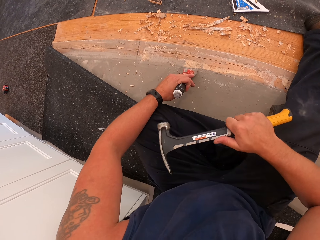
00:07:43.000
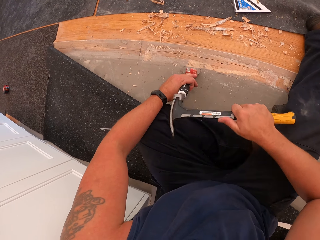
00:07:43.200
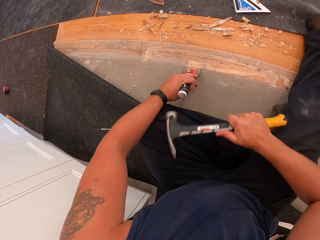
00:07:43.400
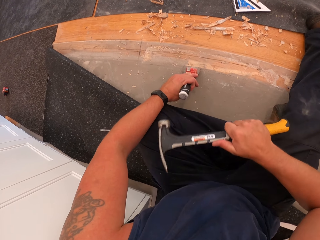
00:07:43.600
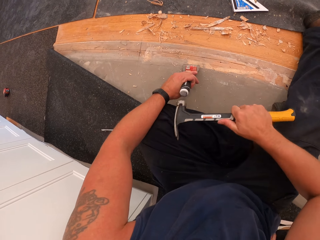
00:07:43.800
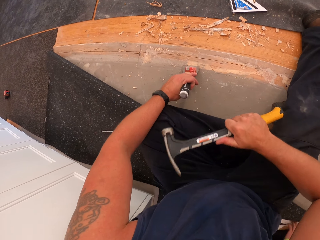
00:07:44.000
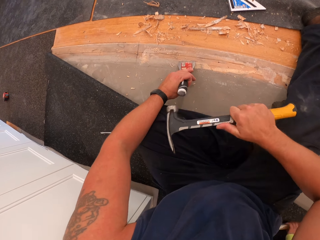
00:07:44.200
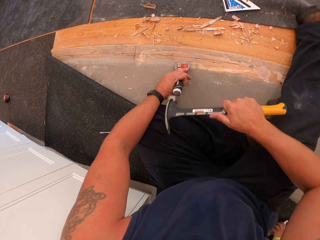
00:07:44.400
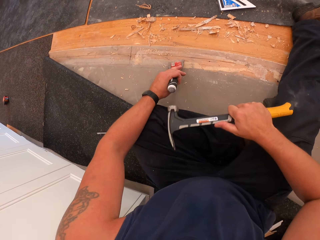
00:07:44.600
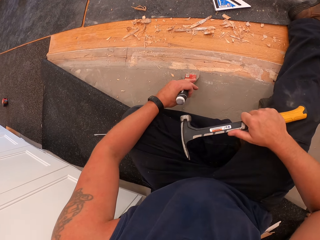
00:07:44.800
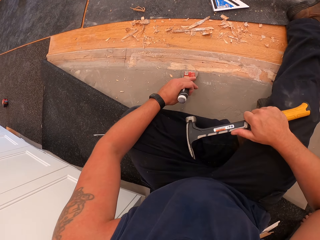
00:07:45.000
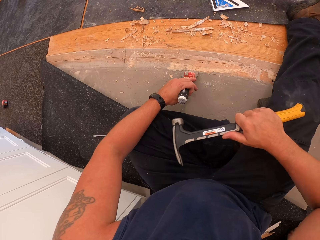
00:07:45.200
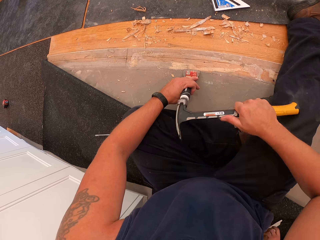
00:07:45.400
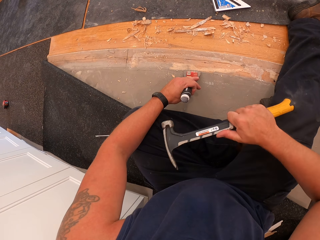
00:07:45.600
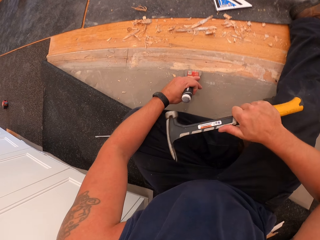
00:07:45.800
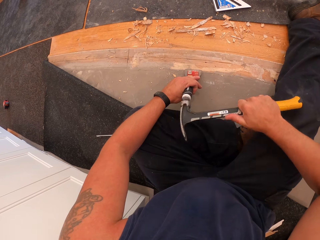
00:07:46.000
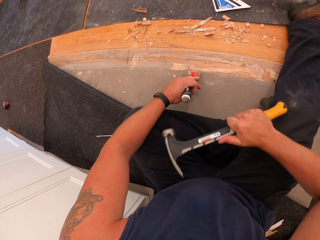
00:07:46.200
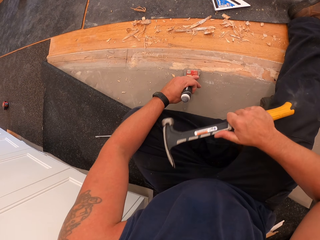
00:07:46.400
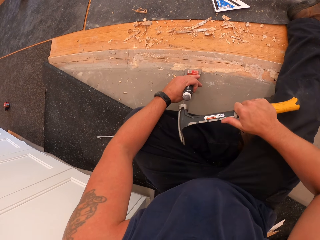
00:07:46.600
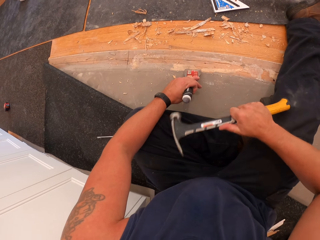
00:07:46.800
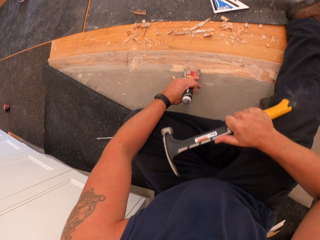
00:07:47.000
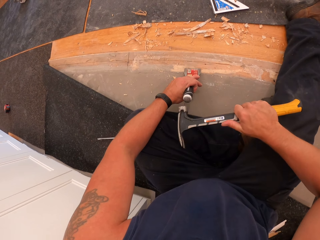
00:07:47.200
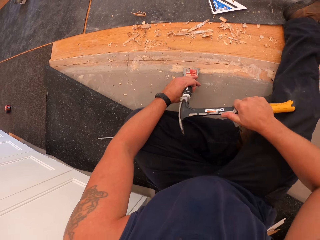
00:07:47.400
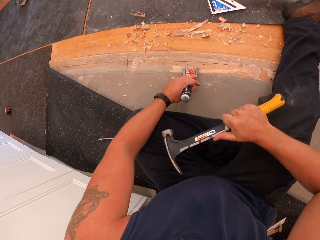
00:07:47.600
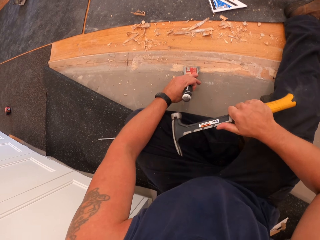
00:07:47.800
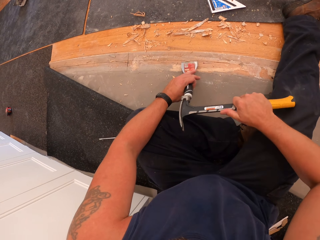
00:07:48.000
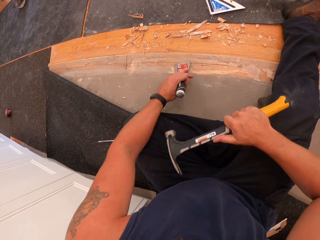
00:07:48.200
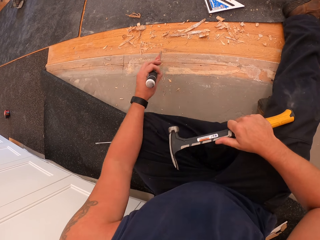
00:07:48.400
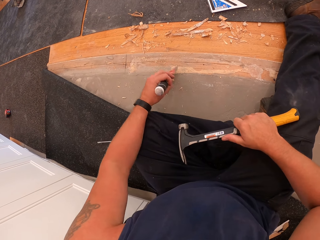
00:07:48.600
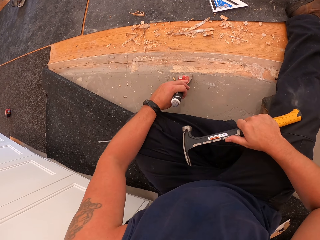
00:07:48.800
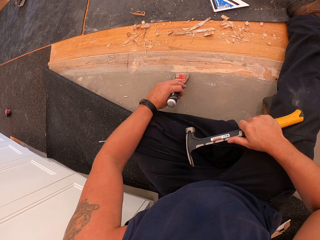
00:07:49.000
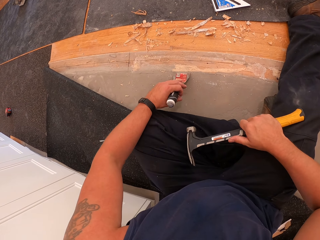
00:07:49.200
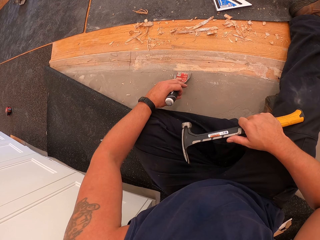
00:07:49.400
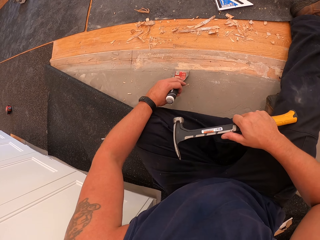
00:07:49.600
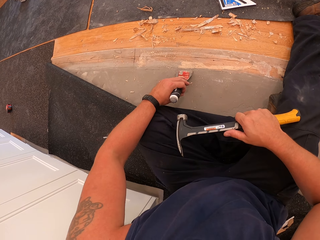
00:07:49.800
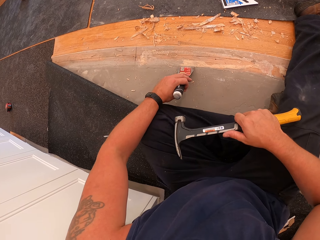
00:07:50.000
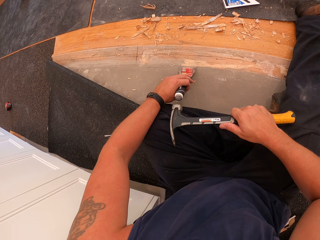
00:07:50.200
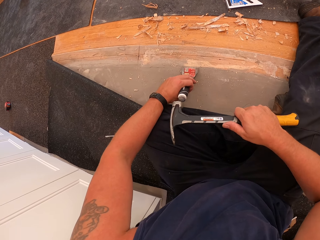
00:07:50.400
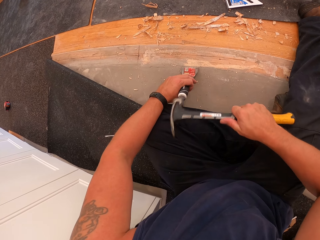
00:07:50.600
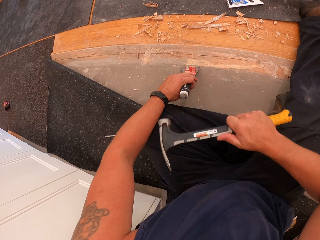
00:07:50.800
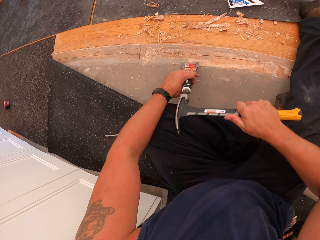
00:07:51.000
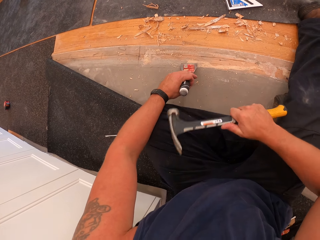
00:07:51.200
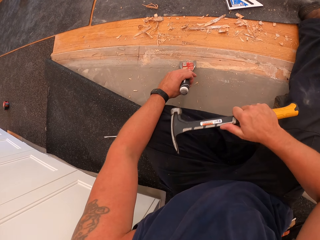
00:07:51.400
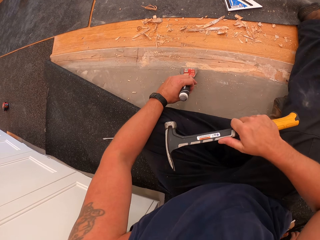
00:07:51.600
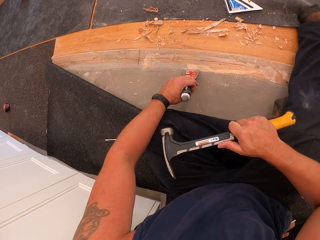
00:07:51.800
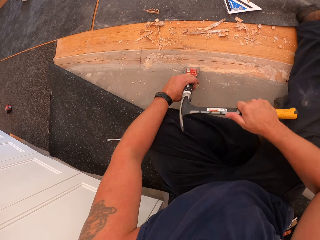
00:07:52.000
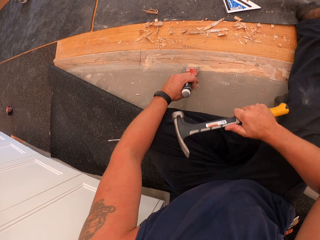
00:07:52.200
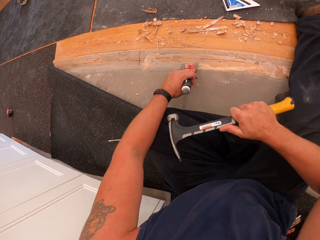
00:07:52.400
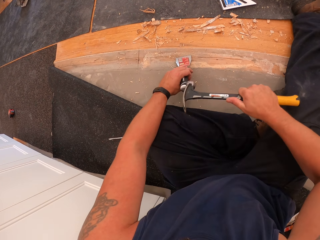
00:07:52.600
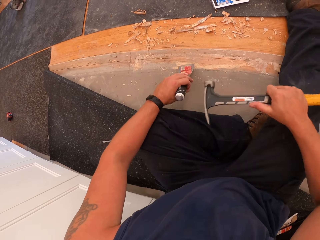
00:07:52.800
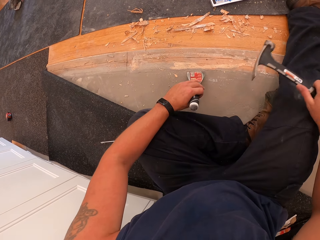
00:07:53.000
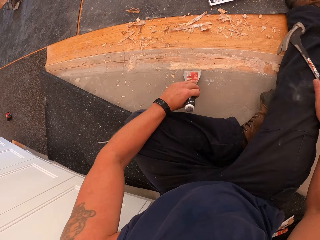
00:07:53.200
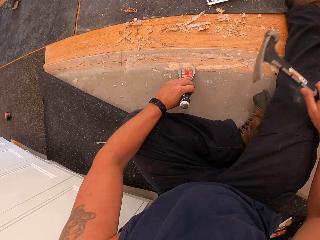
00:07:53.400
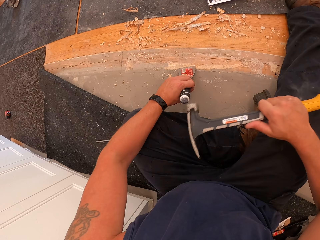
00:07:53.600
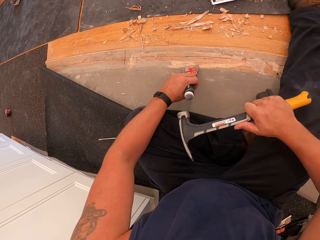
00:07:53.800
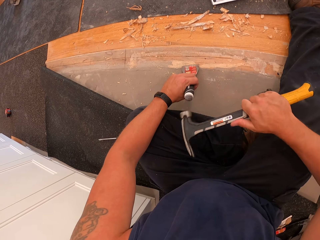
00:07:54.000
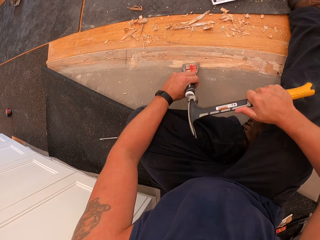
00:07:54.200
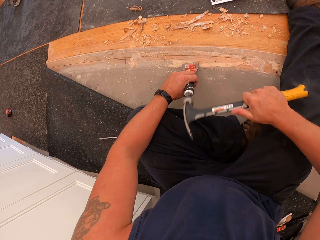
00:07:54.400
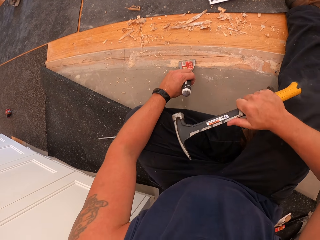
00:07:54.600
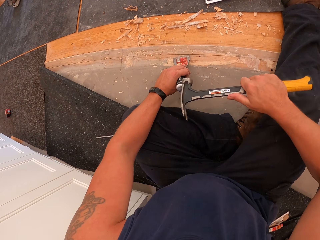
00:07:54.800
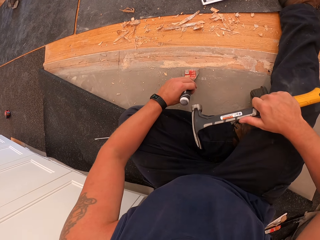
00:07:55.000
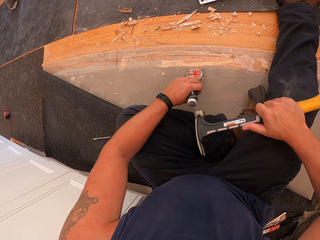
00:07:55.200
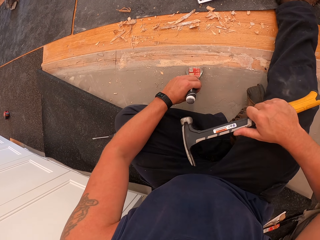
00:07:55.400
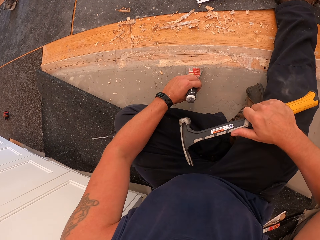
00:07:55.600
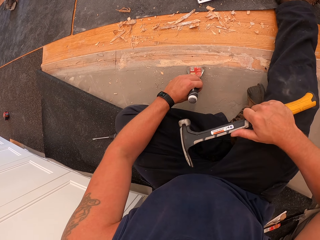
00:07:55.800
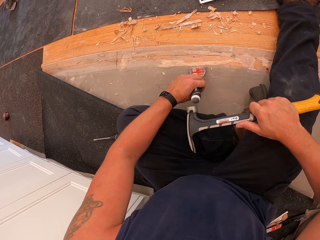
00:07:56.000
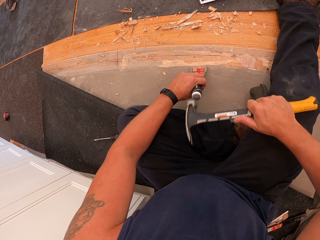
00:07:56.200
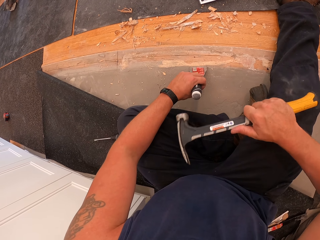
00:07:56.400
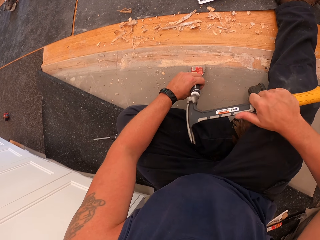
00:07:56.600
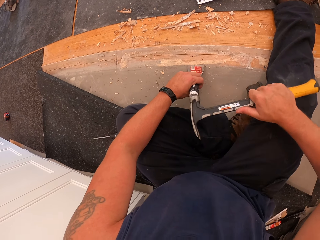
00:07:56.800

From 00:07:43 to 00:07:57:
The camera wearer pulls the skiving knife off the wood board. They put the skiving knife on the wood board. They hammer the skiving knife with a hammer. They pull the hammer off the skiving knife. They hammer the skiving knife with the hammer.

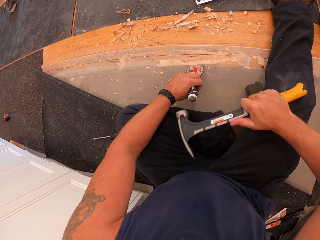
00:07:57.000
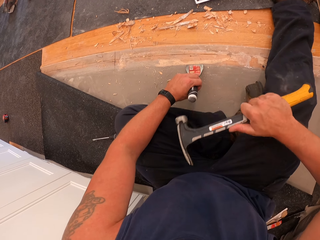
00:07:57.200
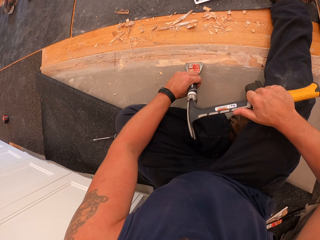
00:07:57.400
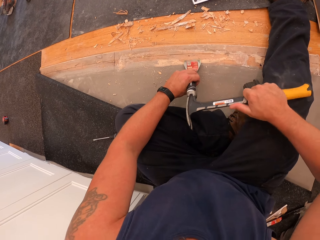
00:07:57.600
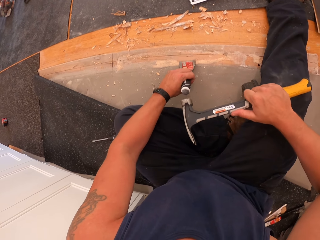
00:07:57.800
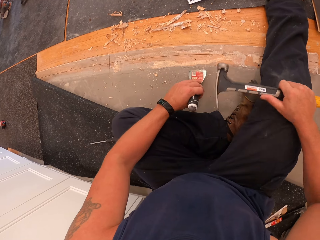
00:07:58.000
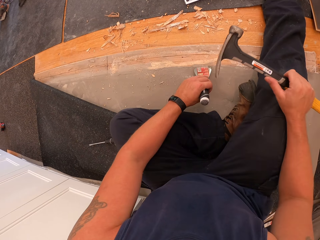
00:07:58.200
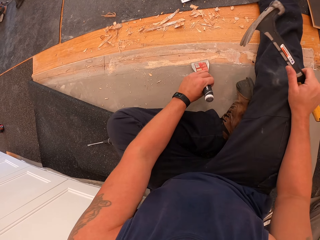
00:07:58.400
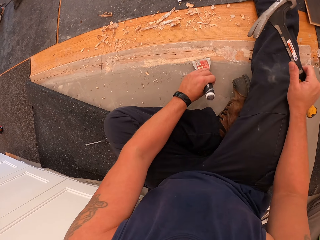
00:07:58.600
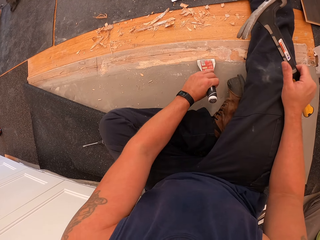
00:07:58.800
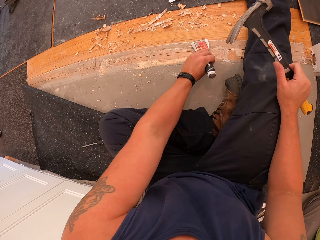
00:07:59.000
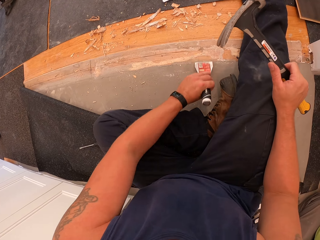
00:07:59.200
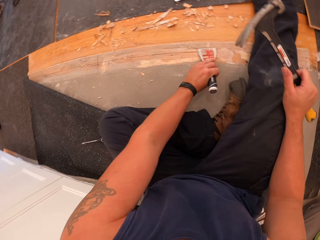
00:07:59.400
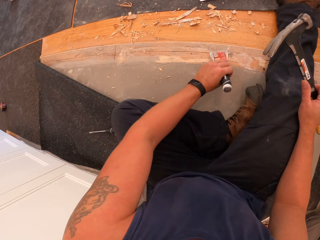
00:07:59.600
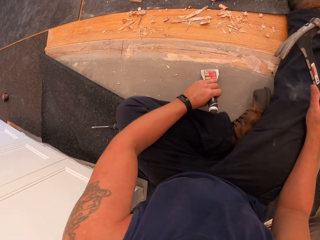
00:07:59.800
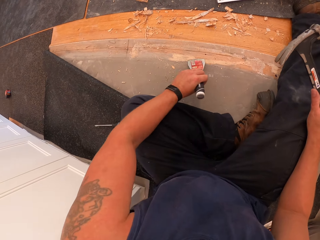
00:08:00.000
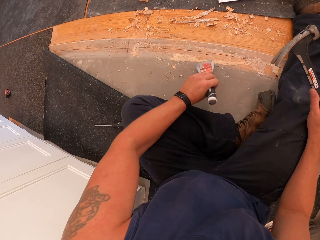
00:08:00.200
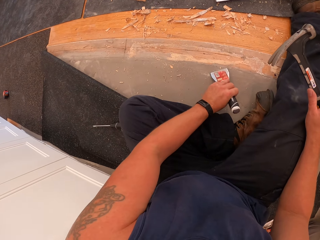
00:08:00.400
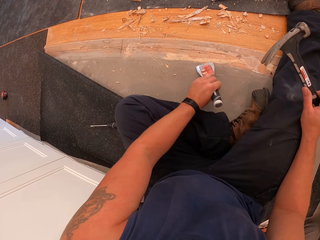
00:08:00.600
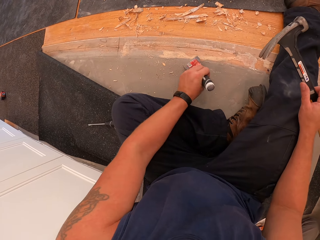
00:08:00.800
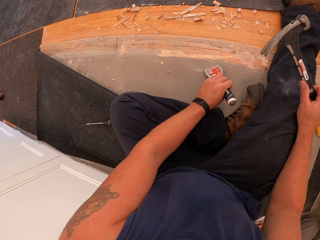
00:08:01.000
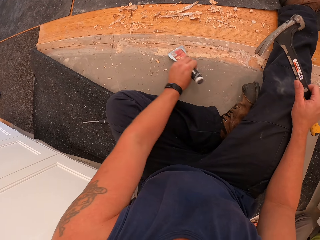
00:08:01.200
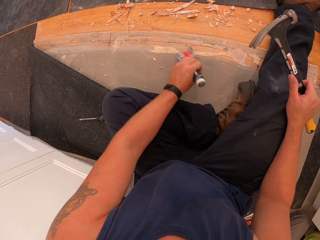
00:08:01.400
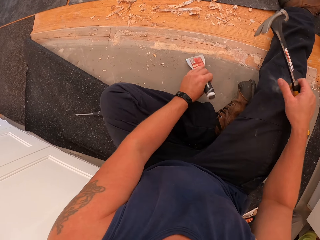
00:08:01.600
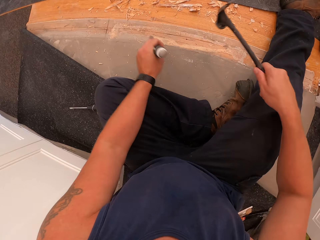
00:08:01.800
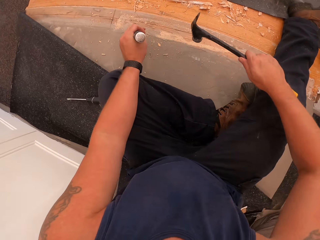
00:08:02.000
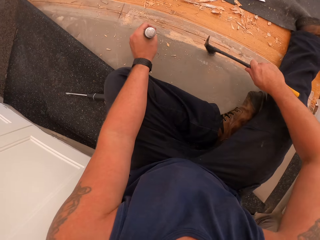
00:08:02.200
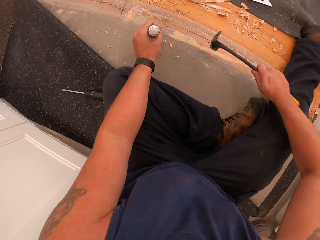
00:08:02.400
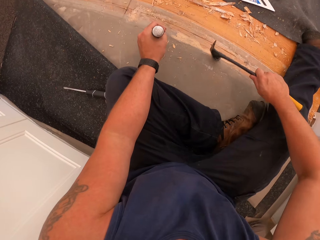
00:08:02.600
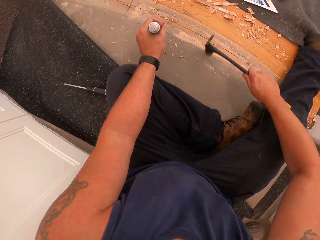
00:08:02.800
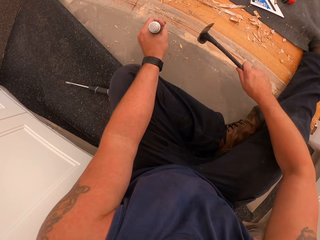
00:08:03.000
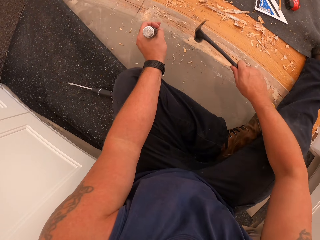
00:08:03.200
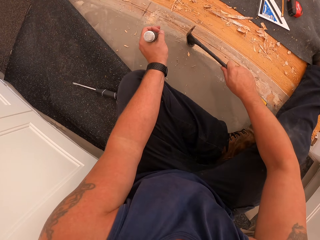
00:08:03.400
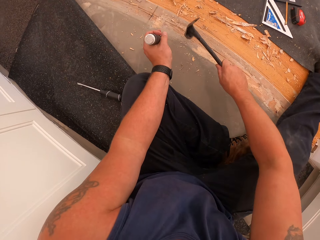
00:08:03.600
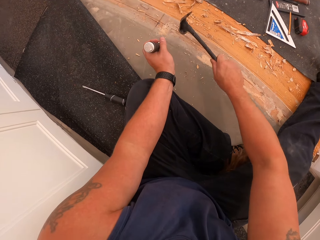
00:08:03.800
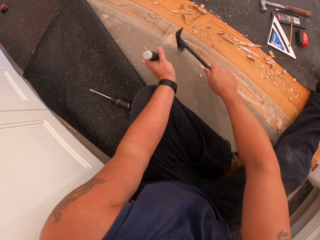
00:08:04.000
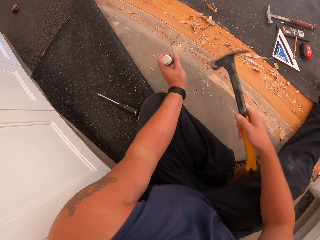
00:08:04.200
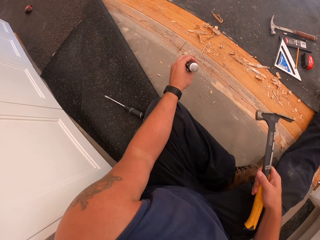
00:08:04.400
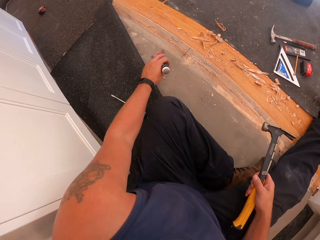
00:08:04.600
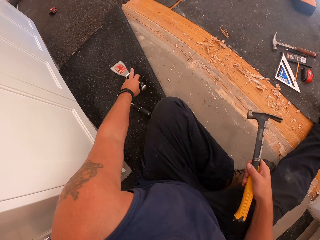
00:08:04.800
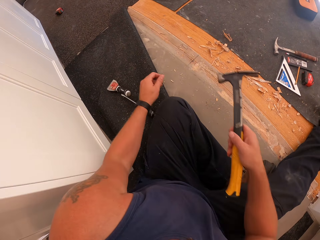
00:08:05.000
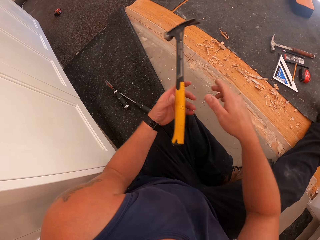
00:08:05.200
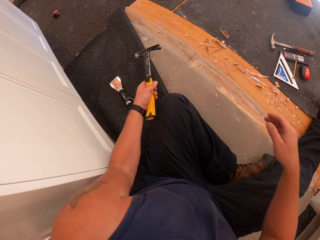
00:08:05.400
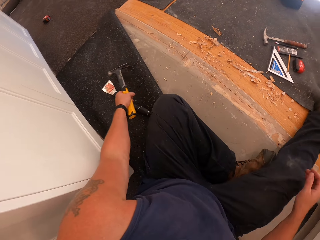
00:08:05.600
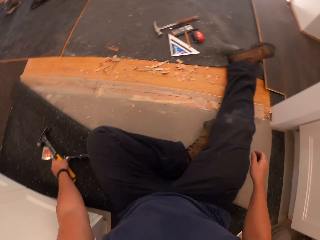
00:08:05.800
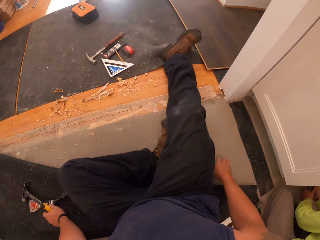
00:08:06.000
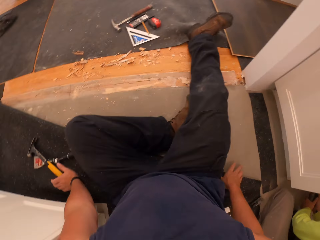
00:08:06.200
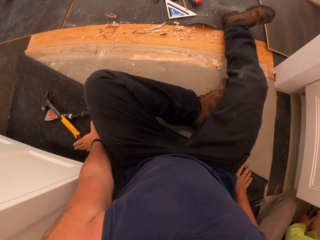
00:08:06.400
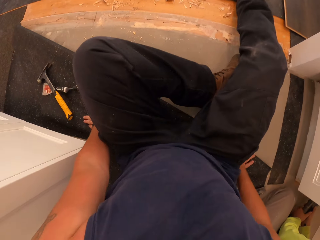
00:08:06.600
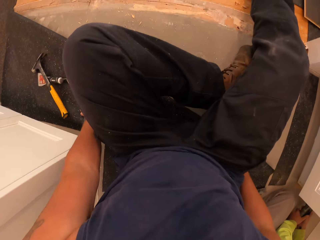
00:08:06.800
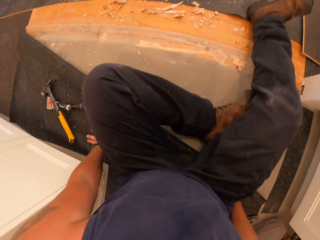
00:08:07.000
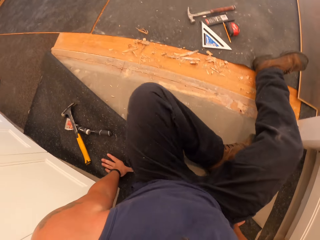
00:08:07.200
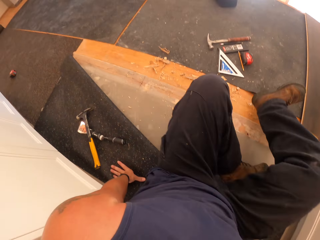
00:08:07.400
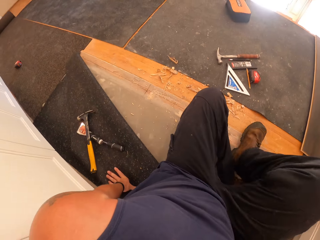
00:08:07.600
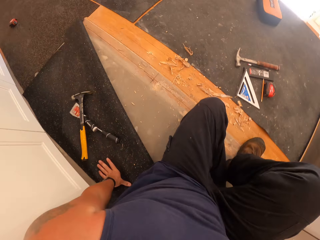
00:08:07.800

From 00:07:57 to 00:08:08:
The camera wearer gathers debris of wood on the floor board with the scraper in his left hand. He clears the wood board with a skiving knife. He hits the floor board with the hammer. He drops the scraper on top of the rug or carpet on the floor. He switches the hammer to the other hand, drops the hammer on top of the rug on the floor, and holds the carpet with both hands.
